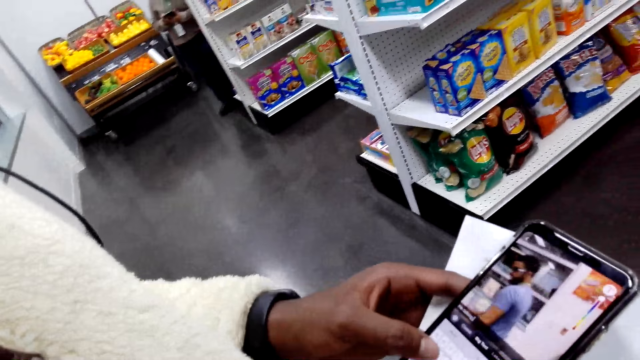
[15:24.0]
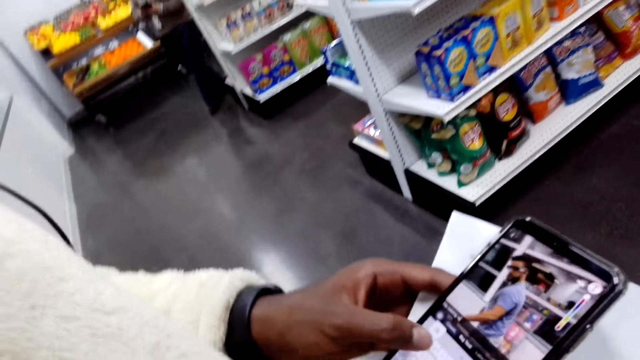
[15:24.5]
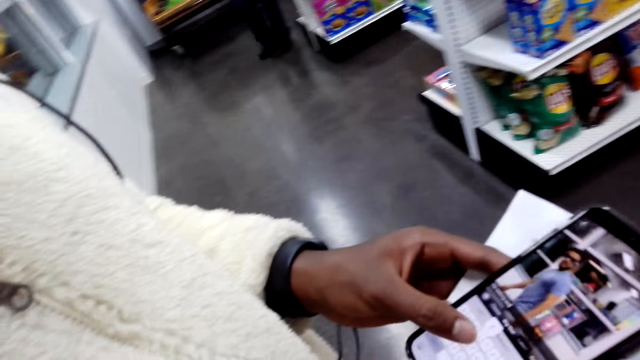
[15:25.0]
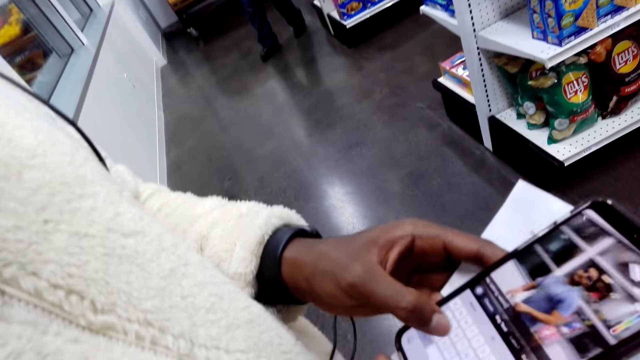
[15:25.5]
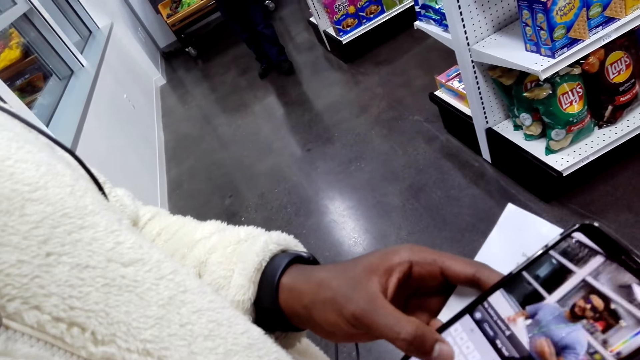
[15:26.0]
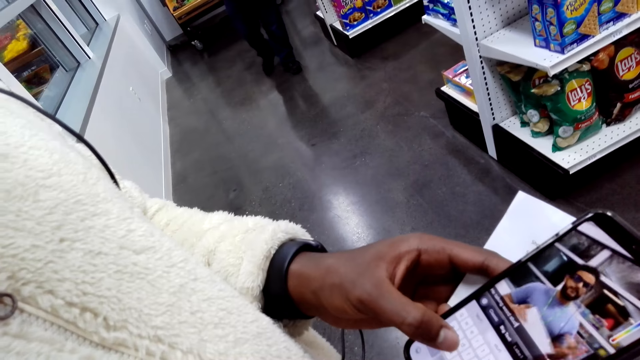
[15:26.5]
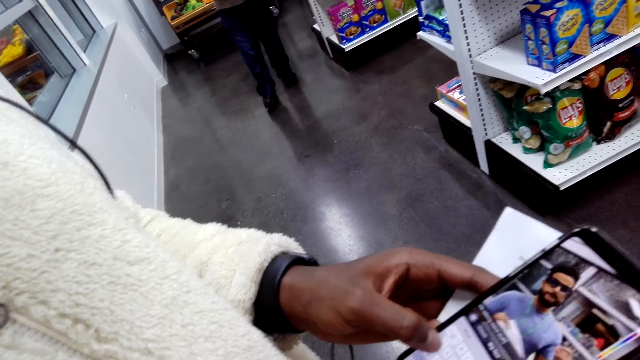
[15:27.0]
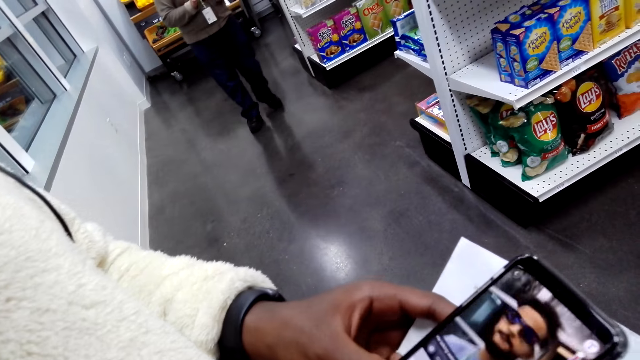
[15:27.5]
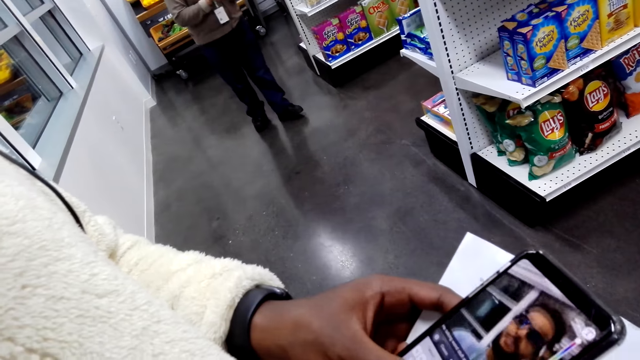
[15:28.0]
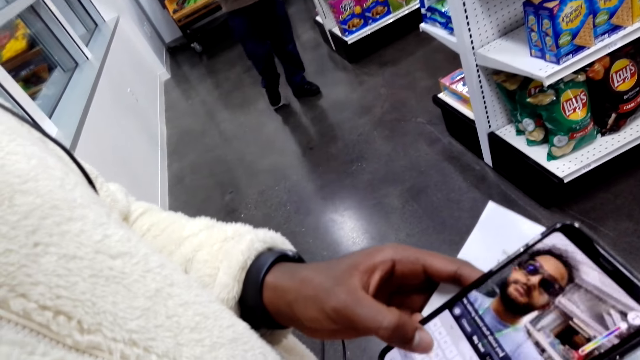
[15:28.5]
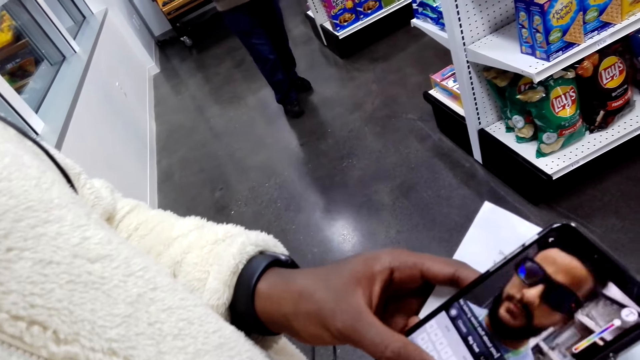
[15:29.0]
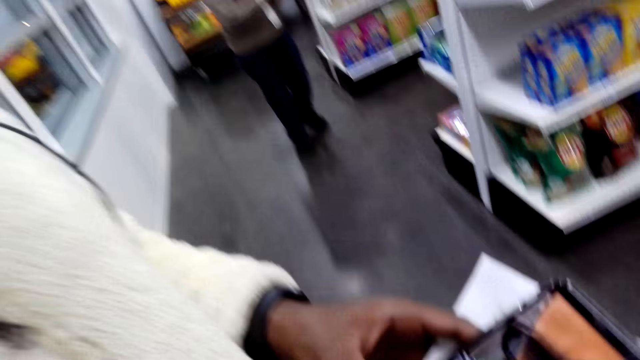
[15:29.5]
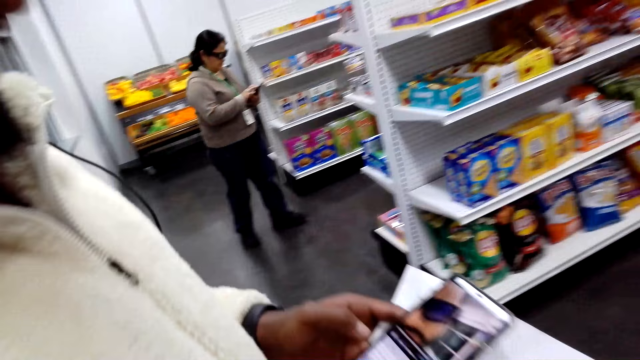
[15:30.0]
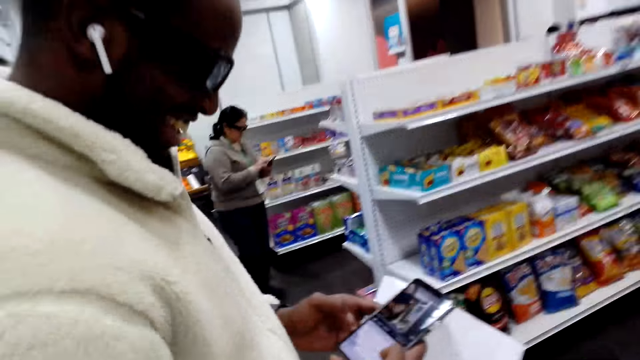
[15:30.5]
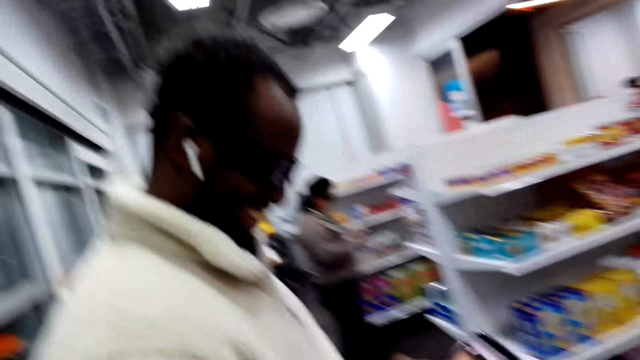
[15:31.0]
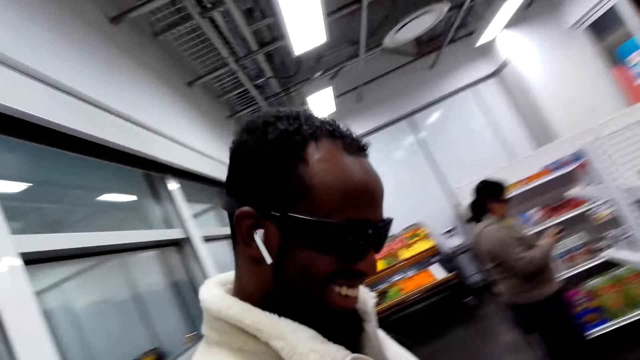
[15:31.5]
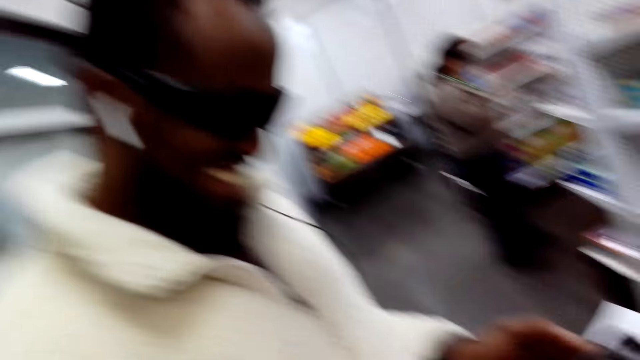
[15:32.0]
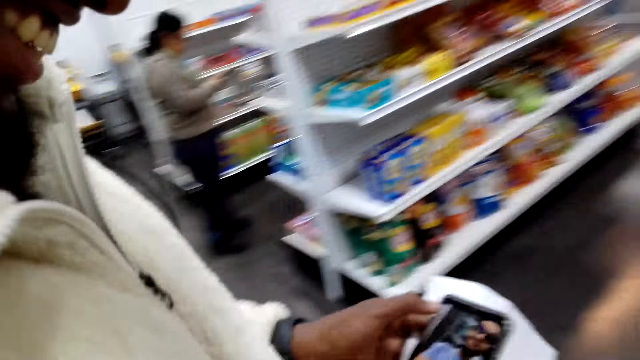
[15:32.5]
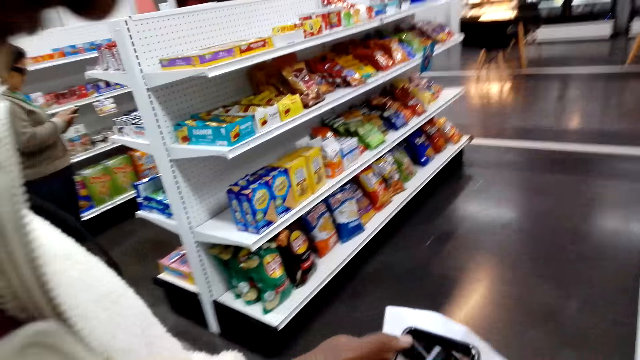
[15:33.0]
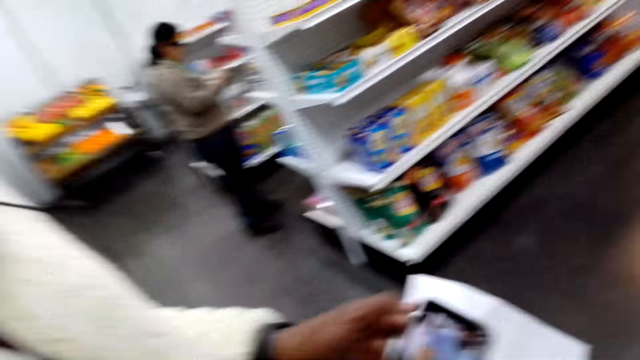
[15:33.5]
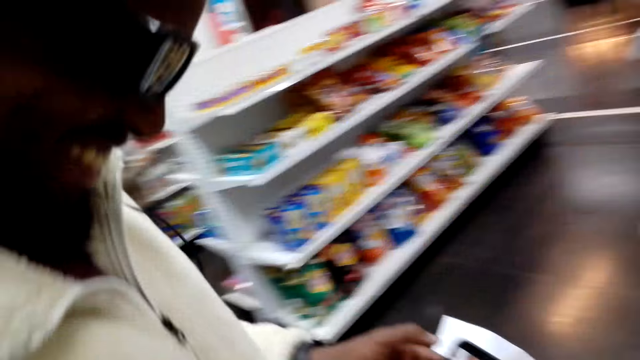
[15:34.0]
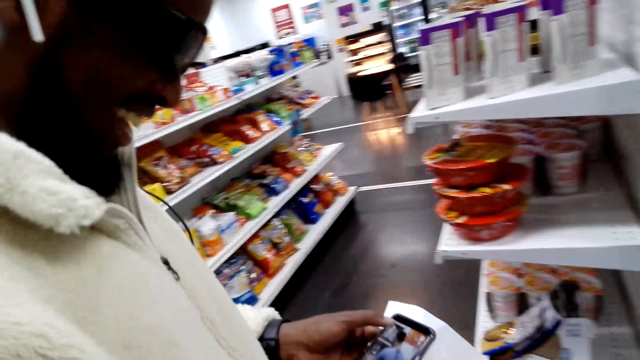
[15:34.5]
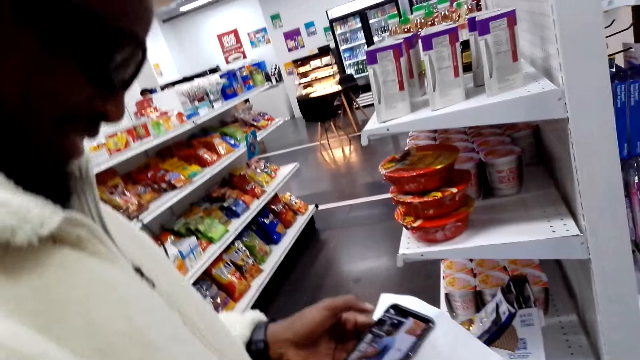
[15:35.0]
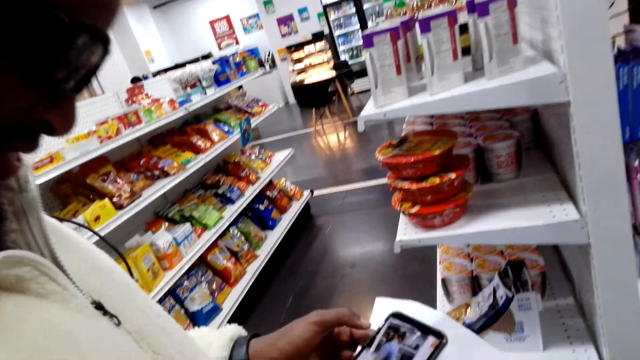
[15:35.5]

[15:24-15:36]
A man looks at the phone. The camera wearer converses with the man.

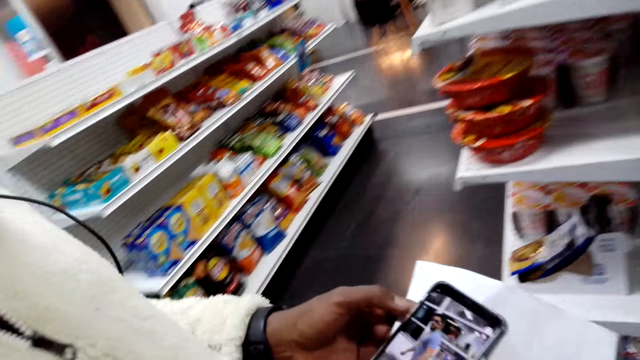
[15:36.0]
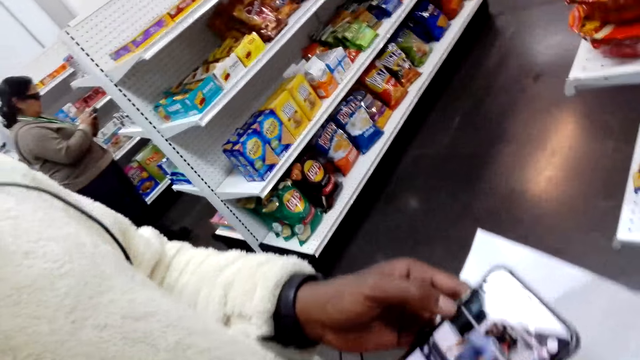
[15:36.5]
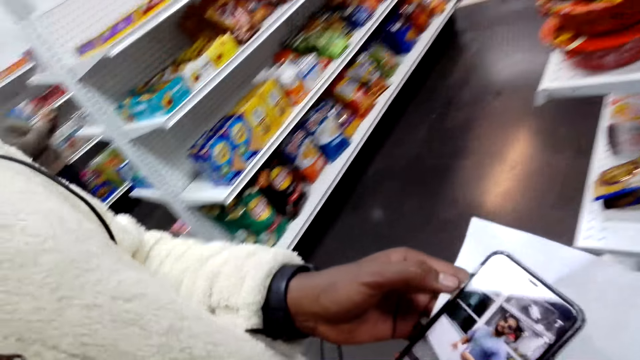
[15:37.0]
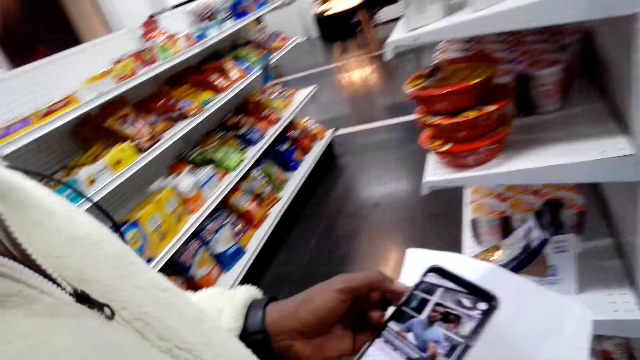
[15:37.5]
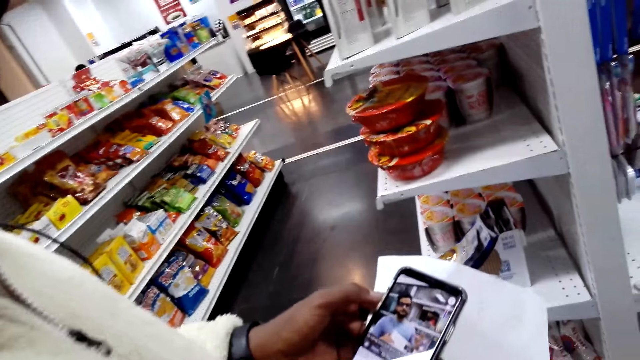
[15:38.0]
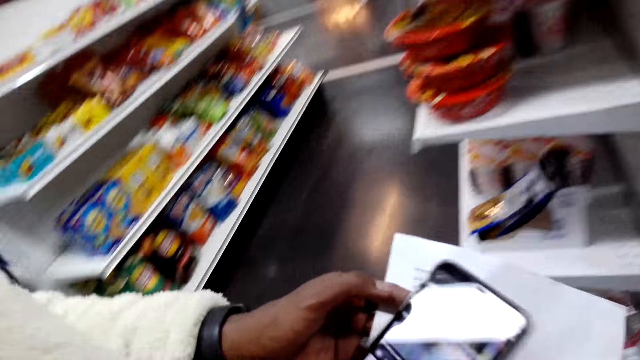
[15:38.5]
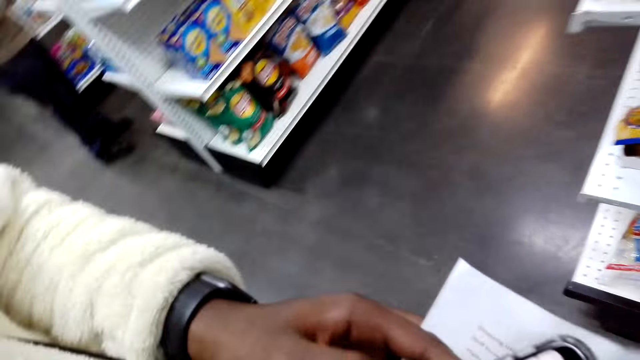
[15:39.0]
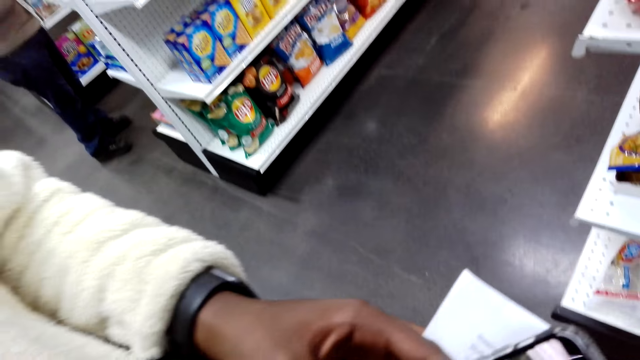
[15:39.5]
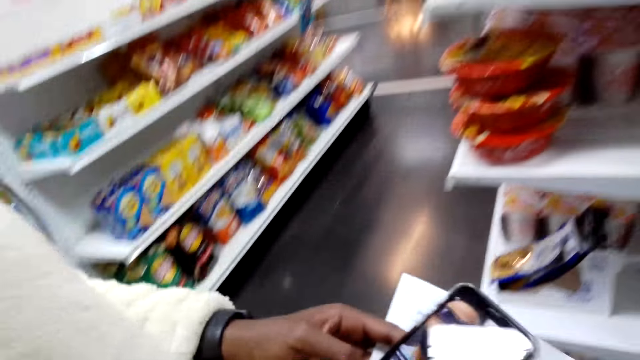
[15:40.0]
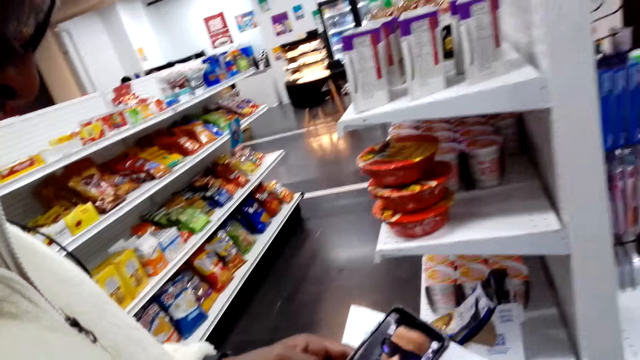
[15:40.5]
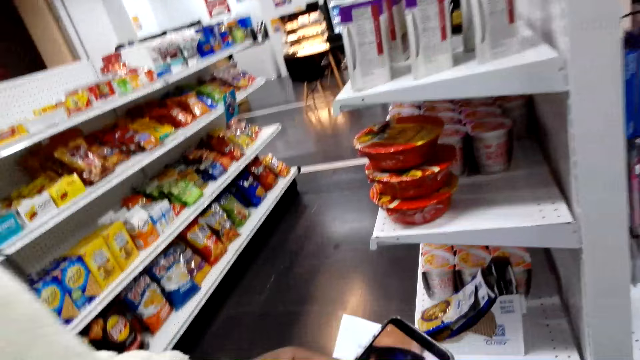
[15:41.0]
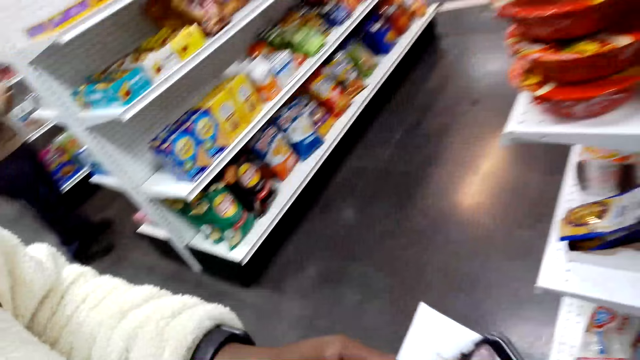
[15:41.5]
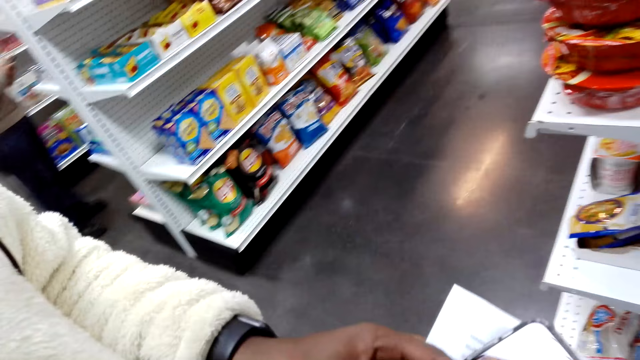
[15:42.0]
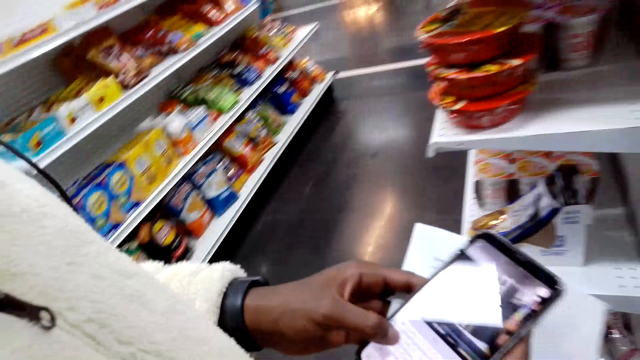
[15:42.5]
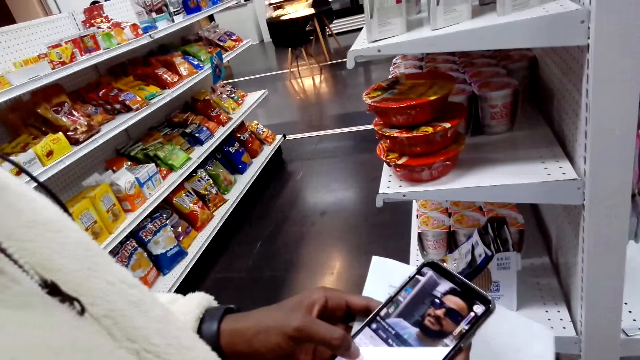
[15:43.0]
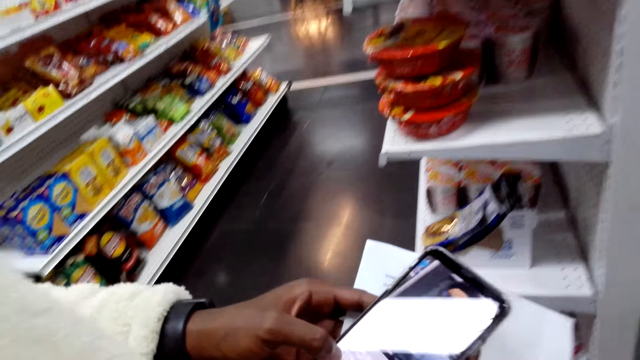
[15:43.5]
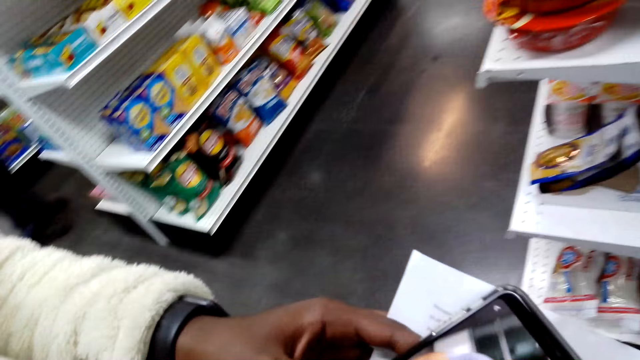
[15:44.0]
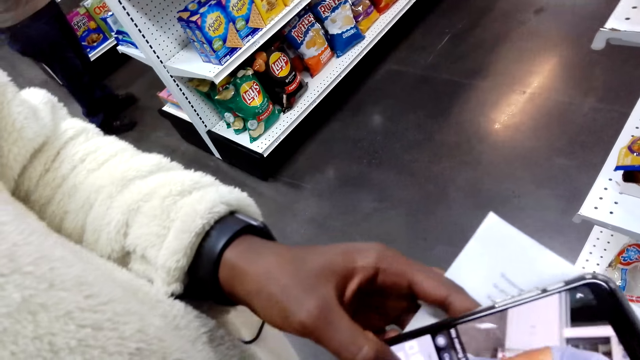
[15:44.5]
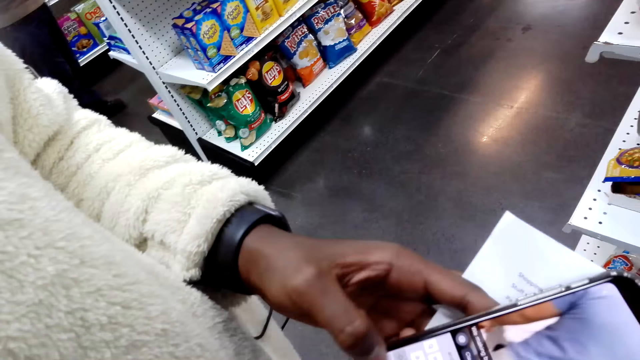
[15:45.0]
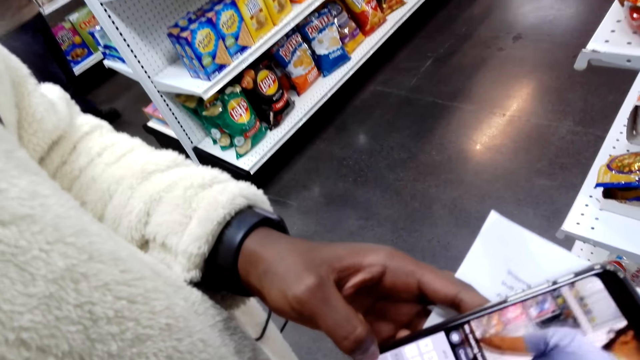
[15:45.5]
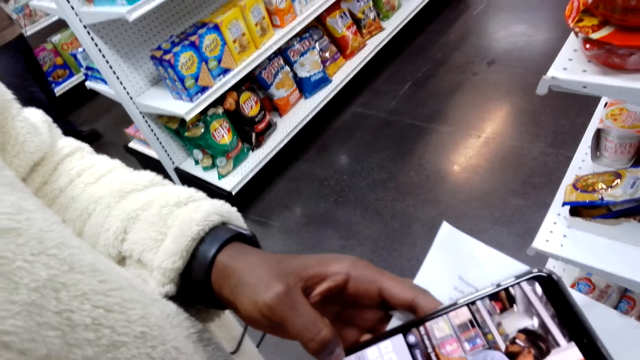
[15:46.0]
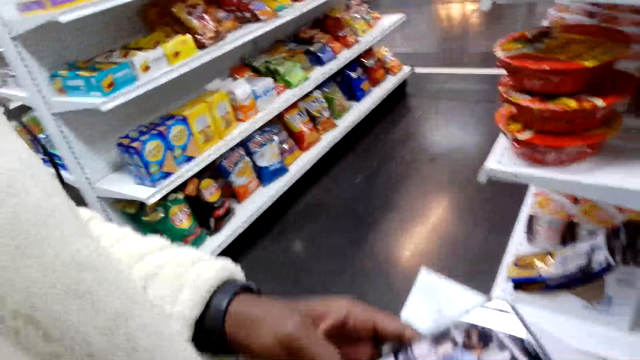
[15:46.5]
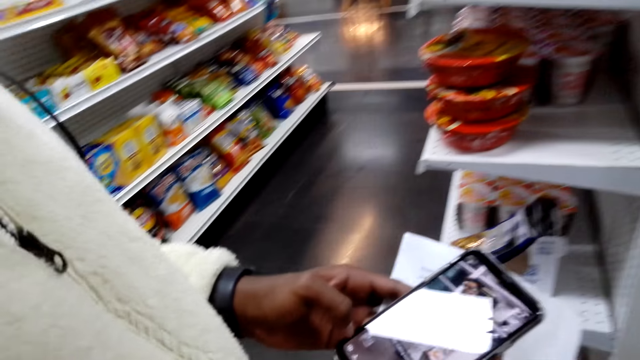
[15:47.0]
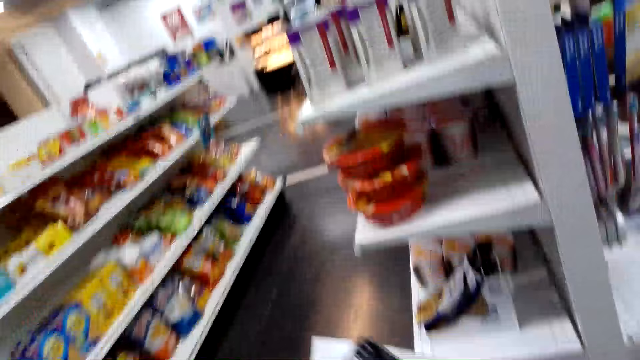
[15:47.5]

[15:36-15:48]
A man uses his phone.
